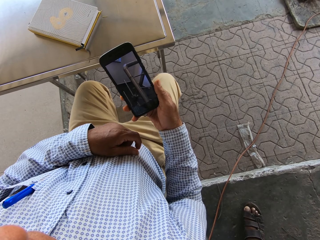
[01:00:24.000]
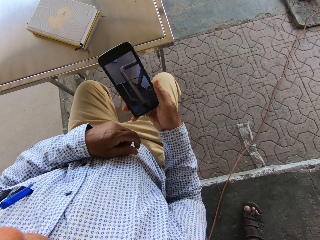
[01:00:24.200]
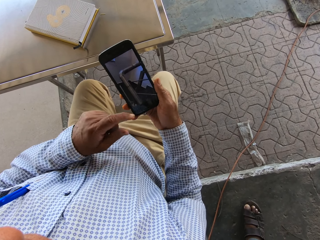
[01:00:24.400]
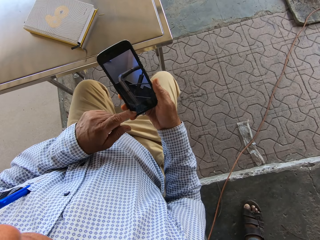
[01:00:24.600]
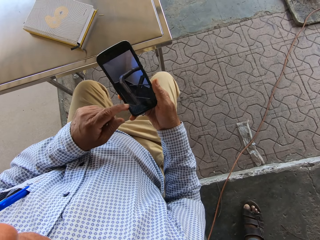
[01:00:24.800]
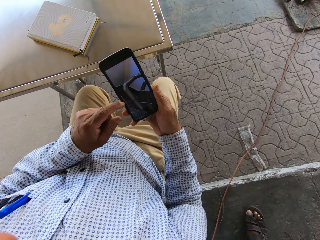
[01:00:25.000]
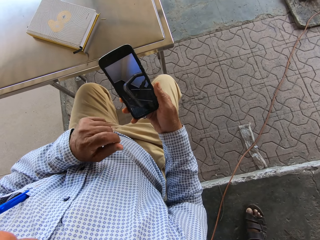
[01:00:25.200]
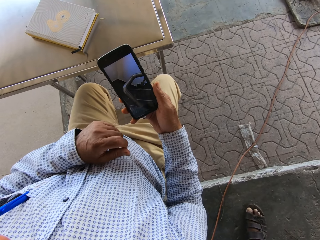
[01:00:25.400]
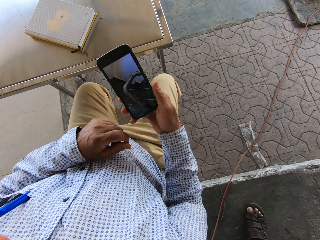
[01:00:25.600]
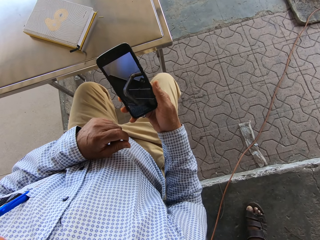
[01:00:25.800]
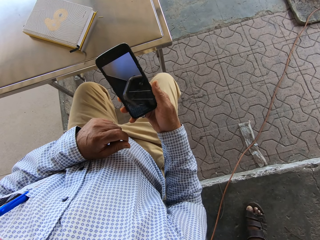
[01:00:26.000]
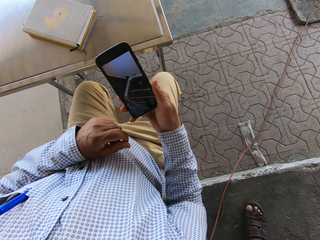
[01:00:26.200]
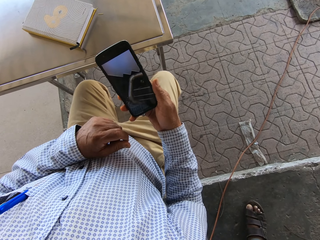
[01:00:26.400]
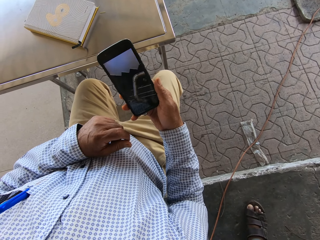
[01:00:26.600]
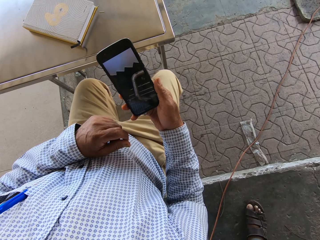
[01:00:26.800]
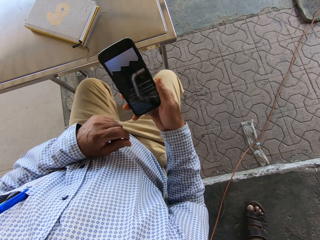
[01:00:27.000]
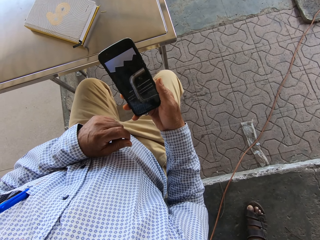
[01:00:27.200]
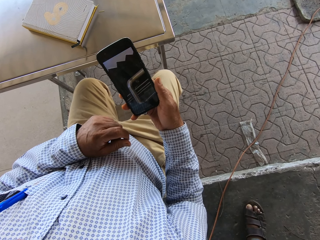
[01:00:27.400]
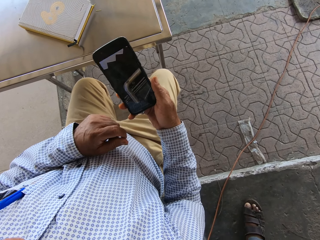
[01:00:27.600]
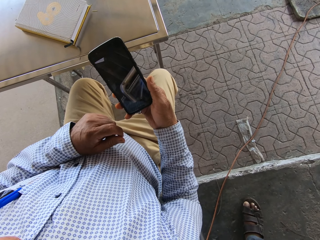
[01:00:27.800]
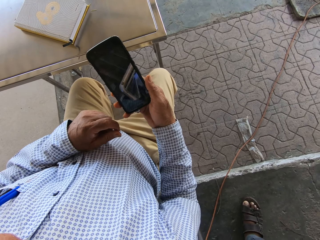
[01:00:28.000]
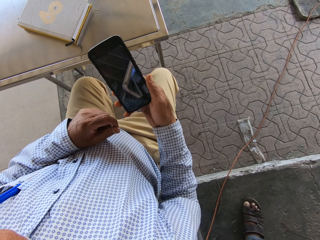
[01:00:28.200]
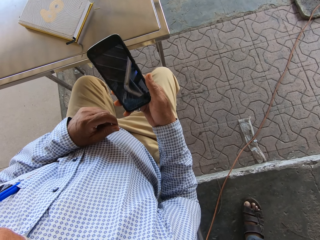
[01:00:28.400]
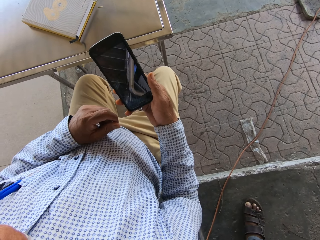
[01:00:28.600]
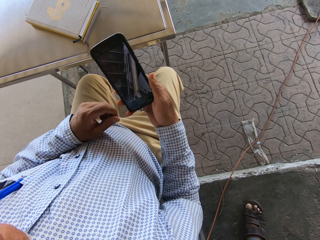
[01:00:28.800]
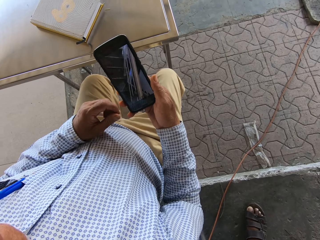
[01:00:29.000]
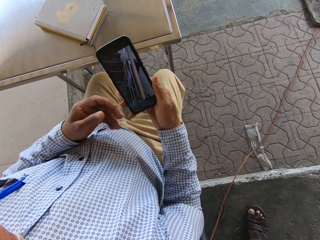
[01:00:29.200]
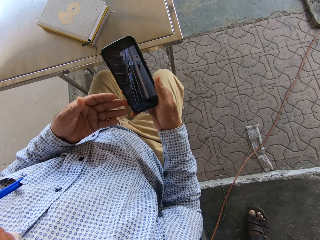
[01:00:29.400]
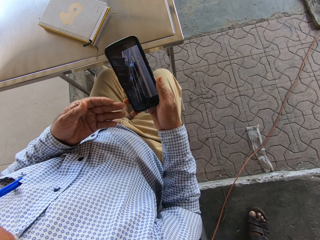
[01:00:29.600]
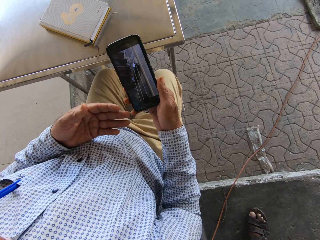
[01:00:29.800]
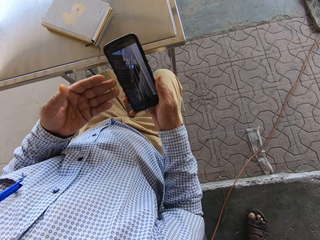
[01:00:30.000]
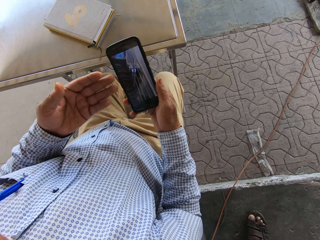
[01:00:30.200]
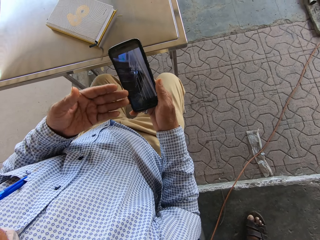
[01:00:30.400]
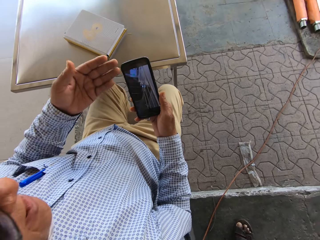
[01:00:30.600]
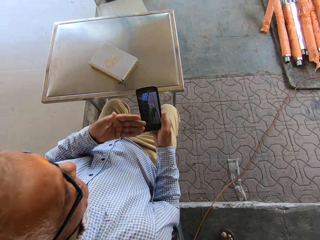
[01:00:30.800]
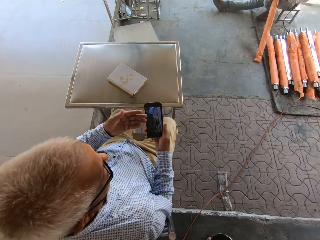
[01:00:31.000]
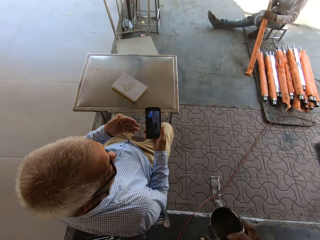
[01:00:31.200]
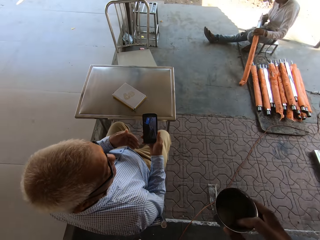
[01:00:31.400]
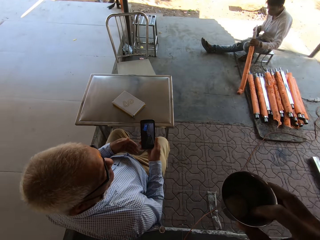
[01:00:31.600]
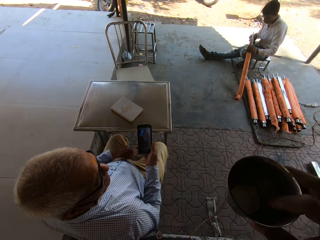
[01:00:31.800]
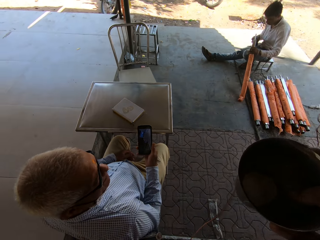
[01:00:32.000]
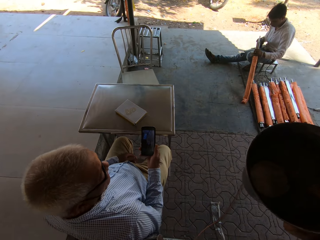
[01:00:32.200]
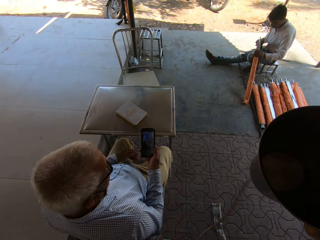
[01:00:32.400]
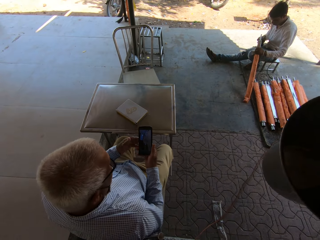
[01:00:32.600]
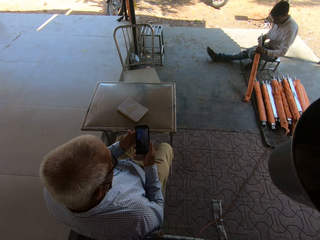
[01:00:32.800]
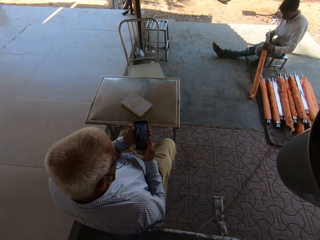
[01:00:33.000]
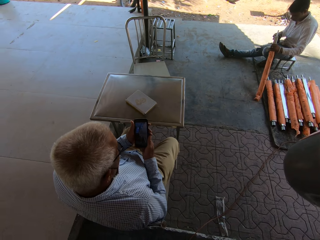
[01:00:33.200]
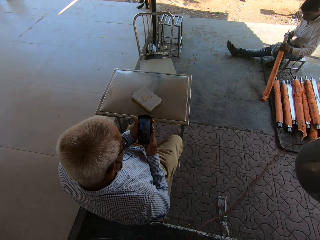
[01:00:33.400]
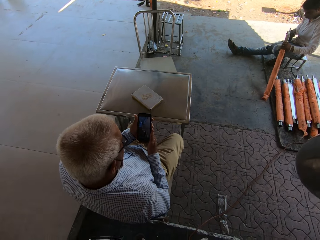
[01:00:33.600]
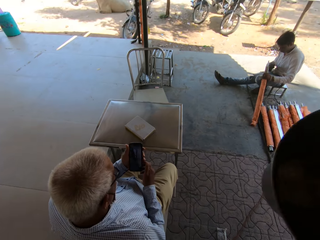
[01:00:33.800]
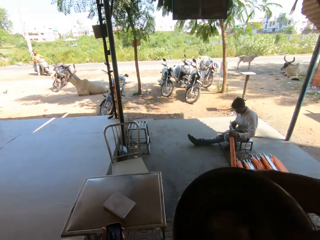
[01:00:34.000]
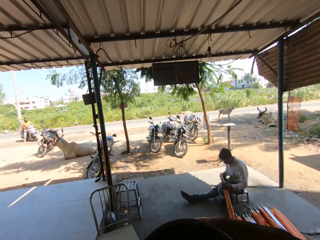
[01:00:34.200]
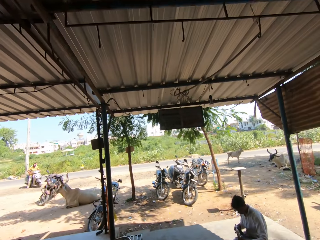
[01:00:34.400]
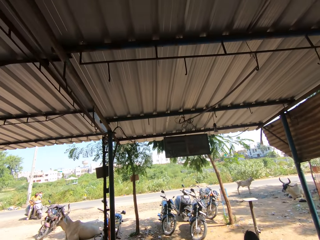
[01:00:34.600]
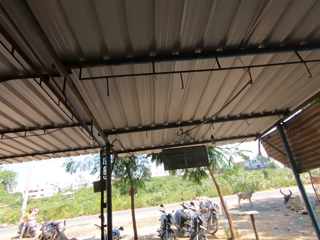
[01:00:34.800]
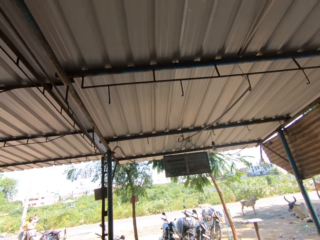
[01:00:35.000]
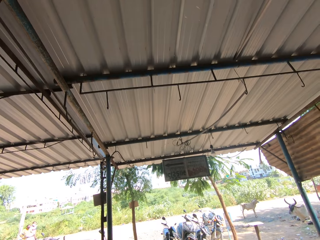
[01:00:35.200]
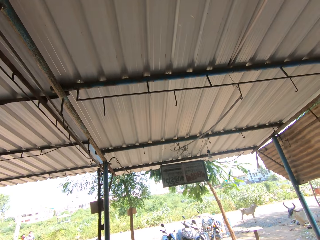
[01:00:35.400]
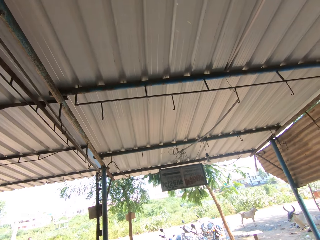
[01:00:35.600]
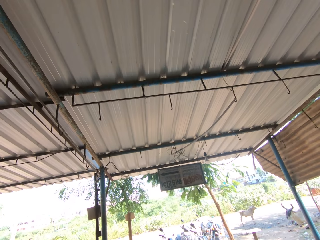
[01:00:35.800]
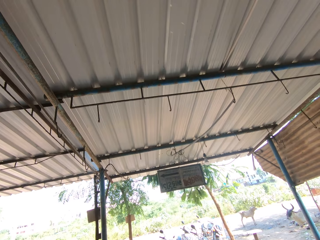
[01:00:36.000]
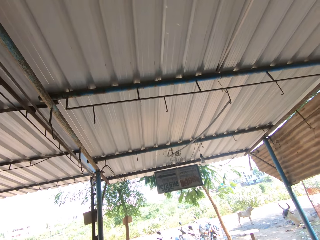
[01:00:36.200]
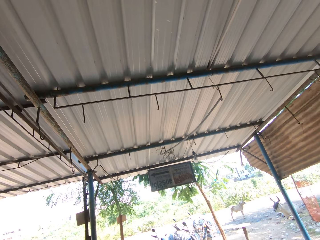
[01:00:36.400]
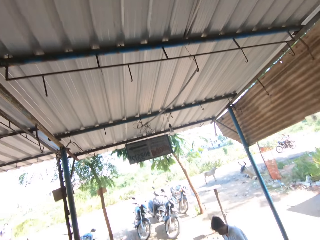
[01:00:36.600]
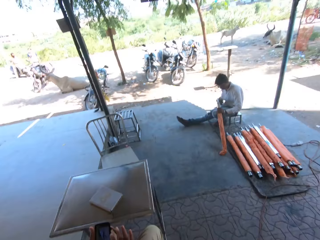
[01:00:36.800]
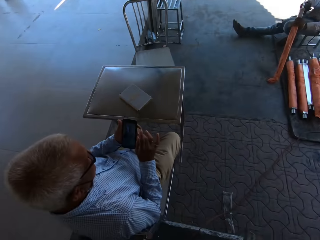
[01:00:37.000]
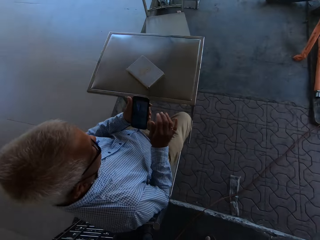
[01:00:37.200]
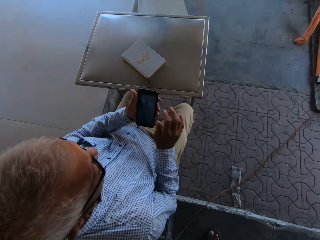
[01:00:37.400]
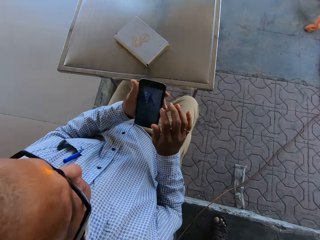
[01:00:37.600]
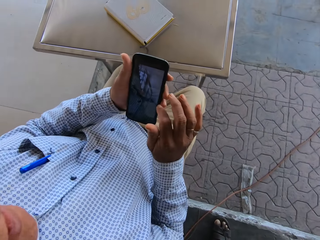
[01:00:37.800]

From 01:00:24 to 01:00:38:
The camera wearer drinks from the cup in his right hand. He looks at the roof.

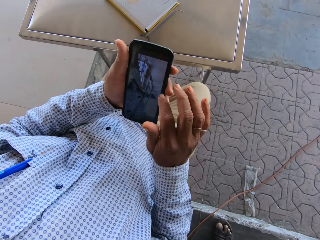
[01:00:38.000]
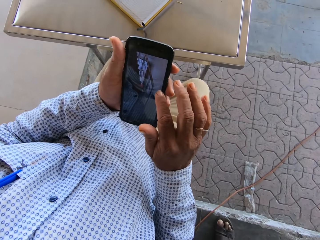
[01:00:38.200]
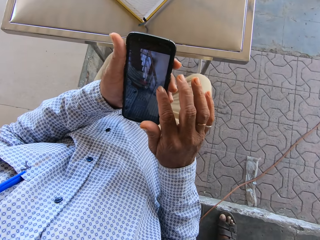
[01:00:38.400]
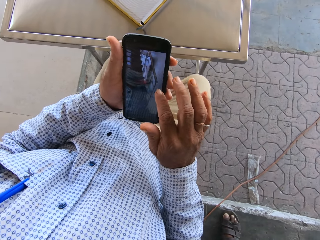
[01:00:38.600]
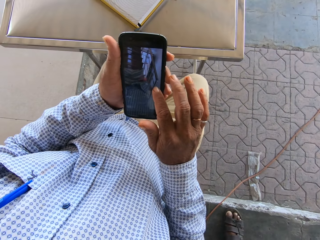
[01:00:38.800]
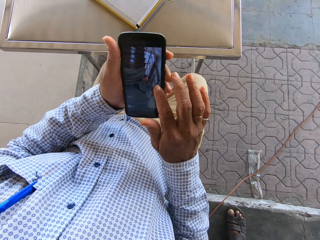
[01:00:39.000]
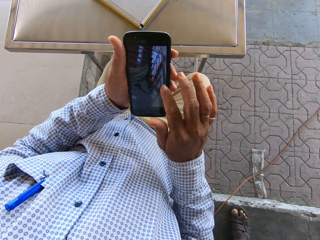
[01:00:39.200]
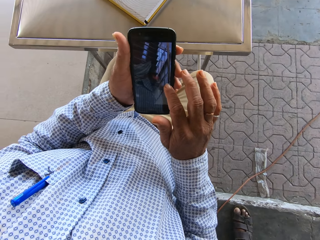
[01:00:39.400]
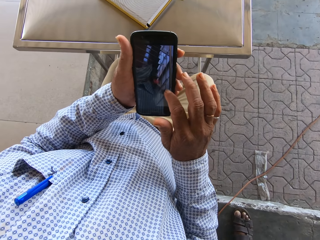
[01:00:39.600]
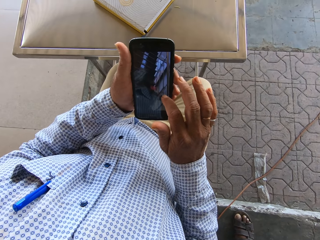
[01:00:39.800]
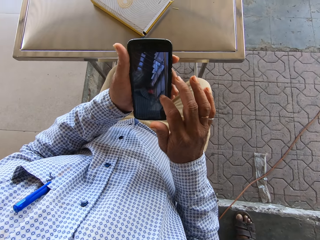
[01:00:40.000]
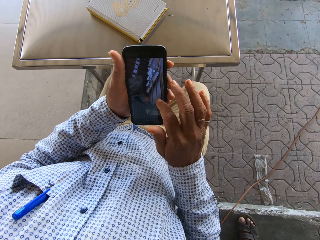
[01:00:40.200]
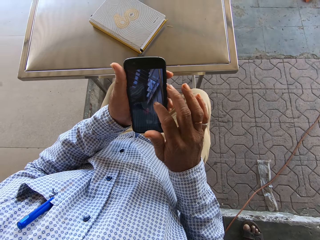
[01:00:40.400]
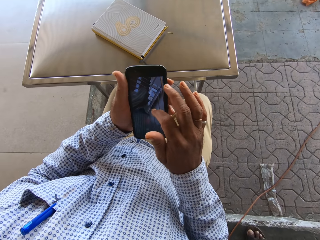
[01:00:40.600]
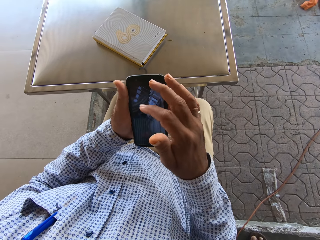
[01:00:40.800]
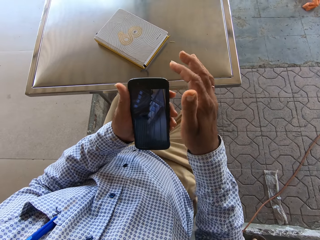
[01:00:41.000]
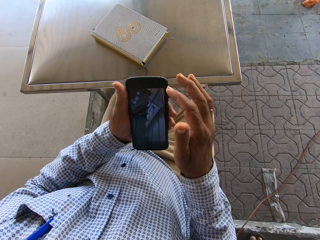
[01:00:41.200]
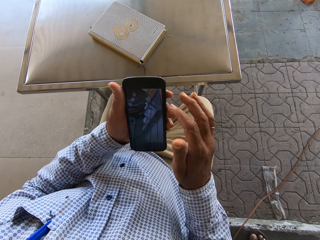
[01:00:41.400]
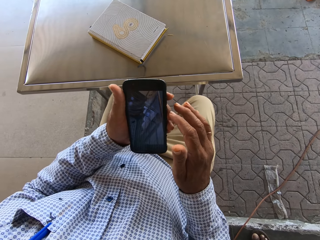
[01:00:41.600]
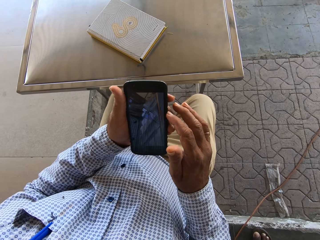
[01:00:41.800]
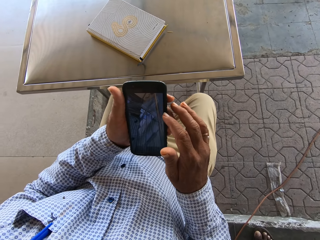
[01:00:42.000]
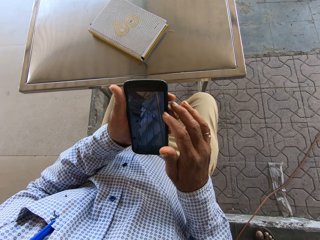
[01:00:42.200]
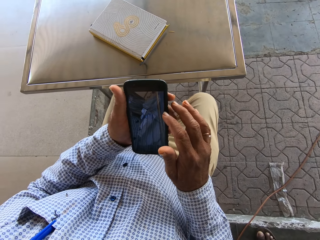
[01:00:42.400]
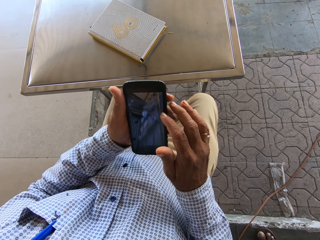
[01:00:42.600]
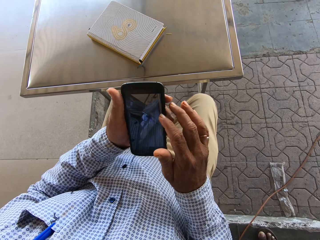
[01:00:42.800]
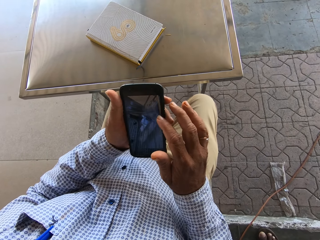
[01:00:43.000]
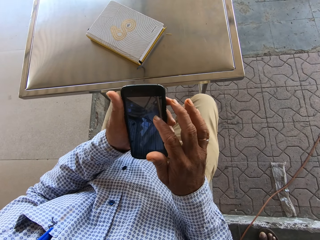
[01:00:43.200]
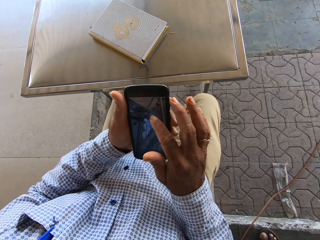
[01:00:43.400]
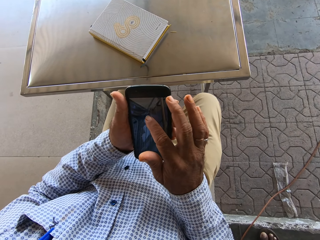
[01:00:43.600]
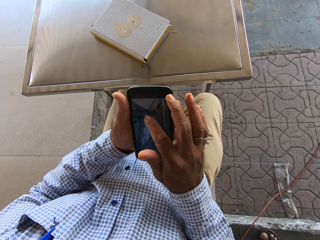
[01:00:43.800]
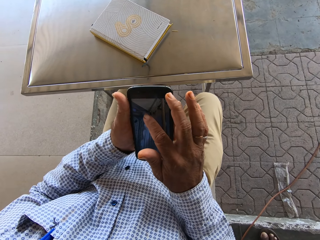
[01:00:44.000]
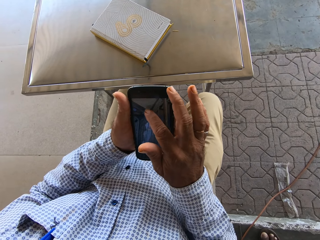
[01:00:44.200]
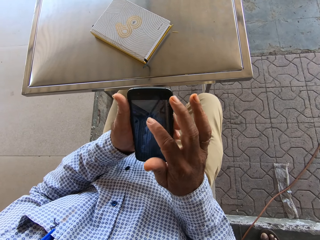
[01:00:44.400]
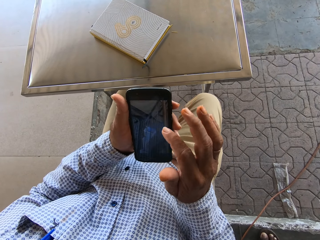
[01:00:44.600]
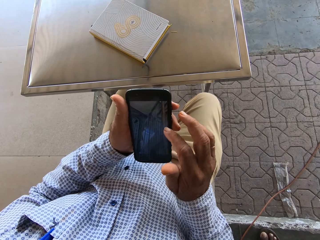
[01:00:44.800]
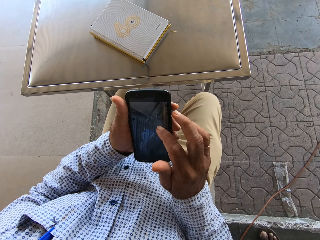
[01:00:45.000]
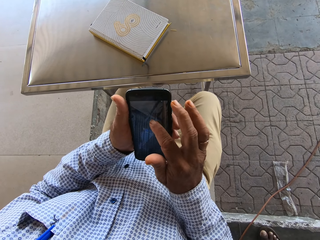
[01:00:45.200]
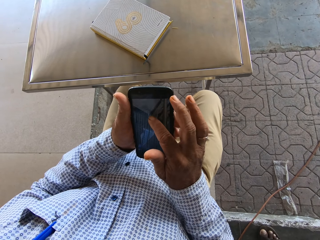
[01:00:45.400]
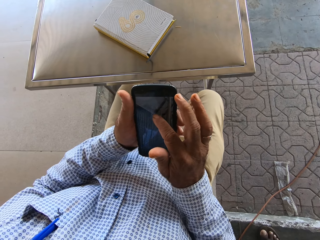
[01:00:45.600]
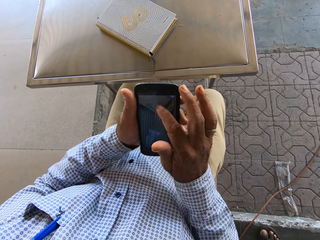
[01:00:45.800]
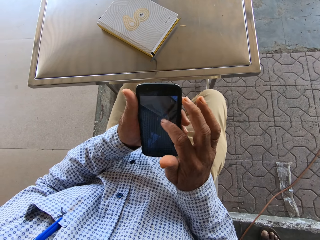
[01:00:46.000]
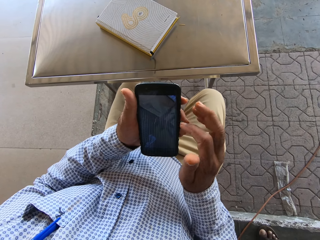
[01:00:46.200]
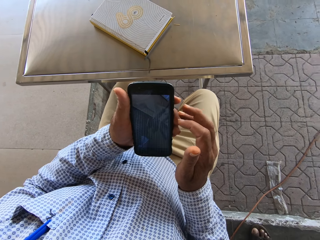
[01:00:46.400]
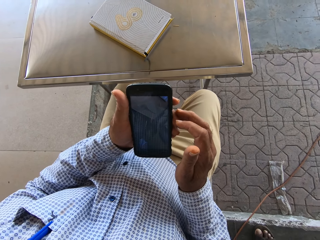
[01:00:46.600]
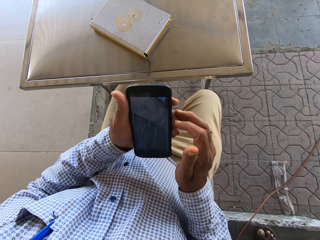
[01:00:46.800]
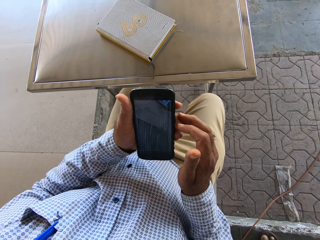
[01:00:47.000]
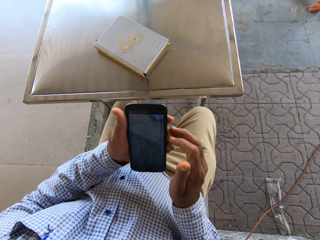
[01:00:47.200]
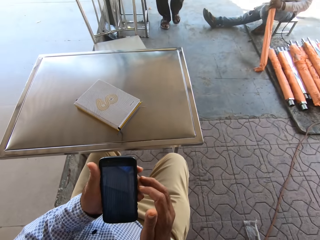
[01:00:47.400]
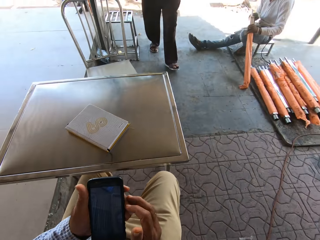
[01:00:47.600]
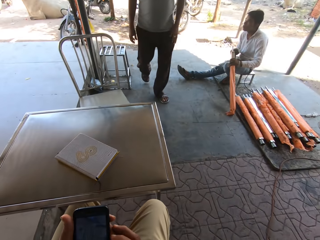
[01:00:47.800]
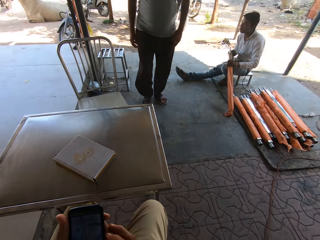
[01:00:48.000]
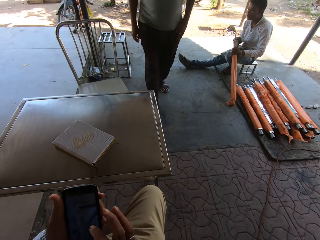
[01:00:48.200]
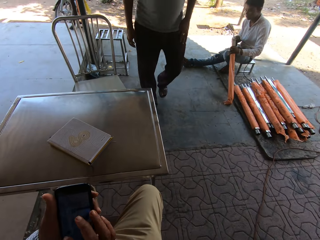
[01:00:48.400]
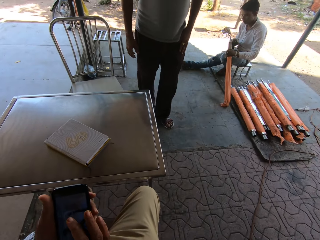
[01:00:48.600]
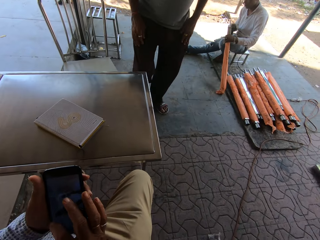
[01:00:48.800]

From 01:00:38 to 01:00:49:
A man points at the phone. The camera wearer looks at the phone.
